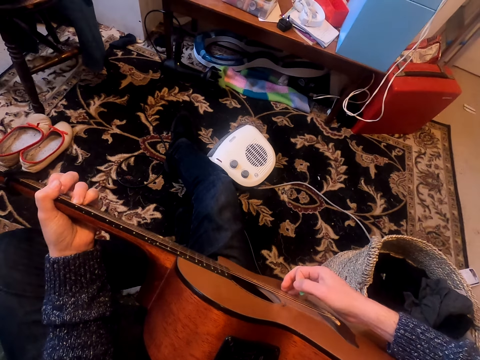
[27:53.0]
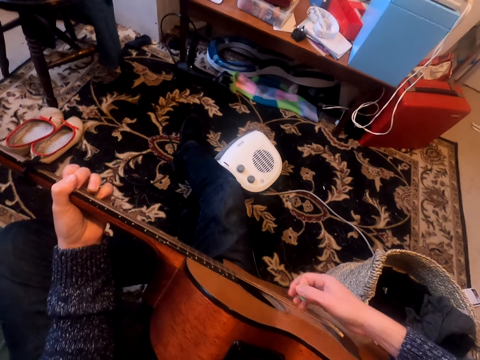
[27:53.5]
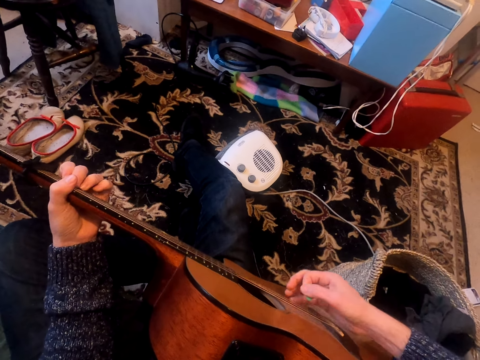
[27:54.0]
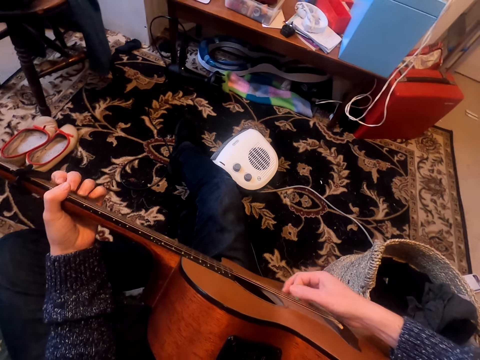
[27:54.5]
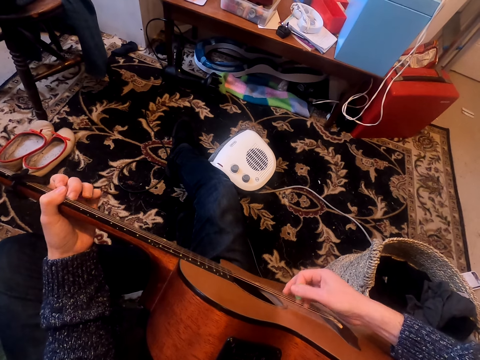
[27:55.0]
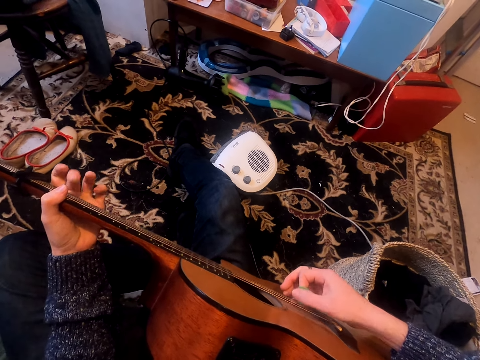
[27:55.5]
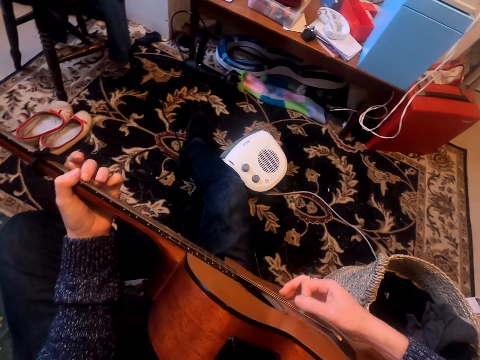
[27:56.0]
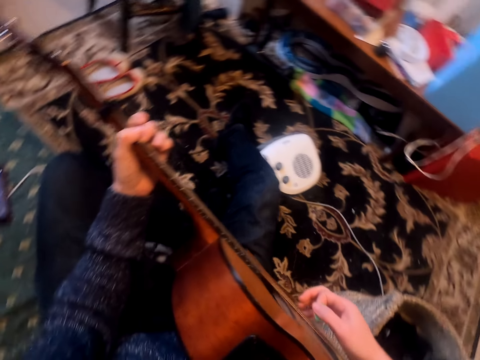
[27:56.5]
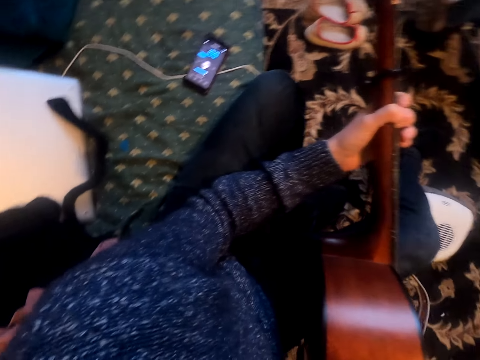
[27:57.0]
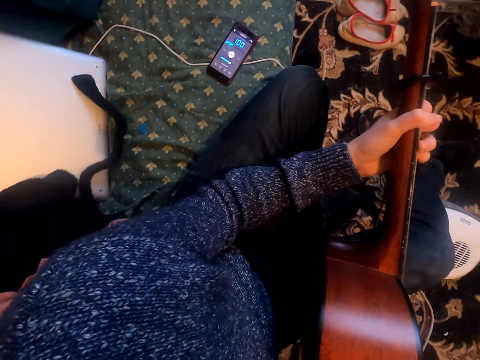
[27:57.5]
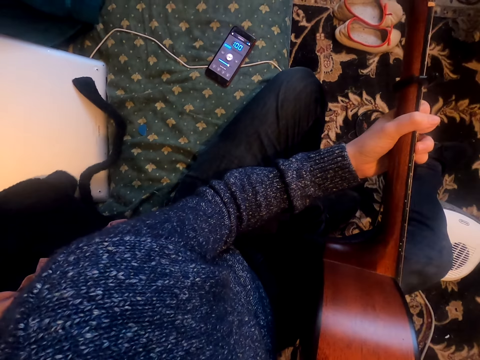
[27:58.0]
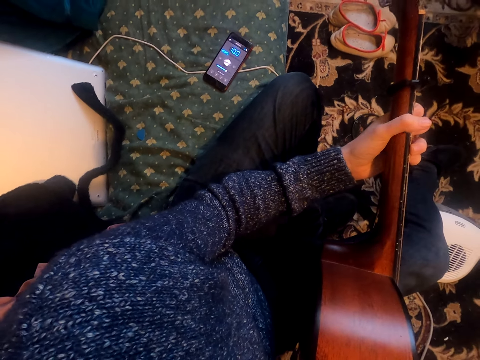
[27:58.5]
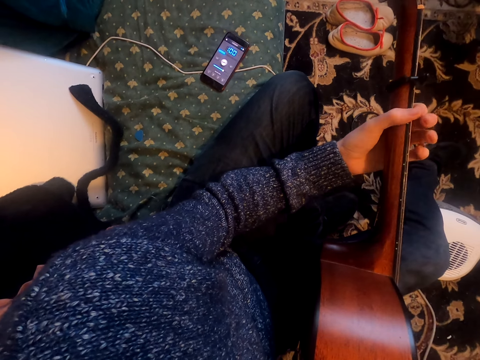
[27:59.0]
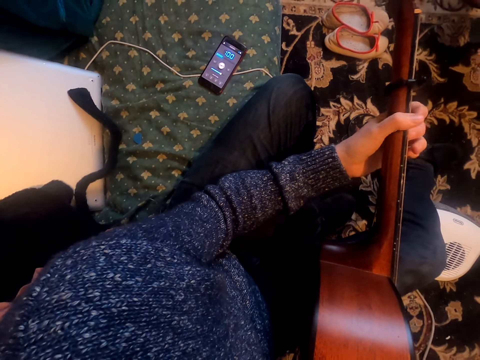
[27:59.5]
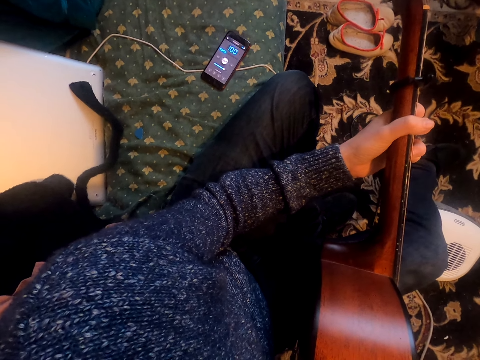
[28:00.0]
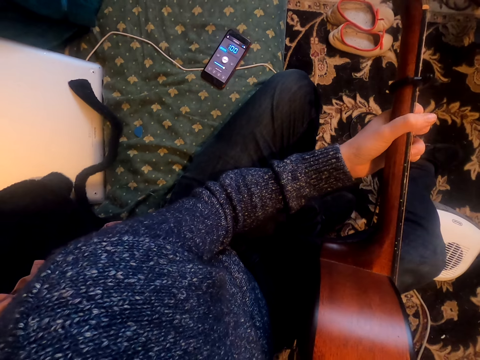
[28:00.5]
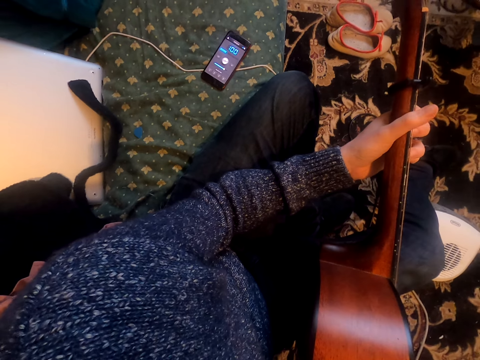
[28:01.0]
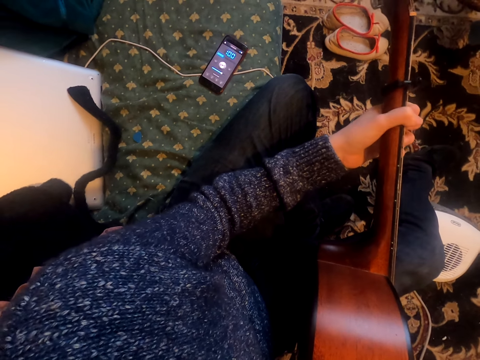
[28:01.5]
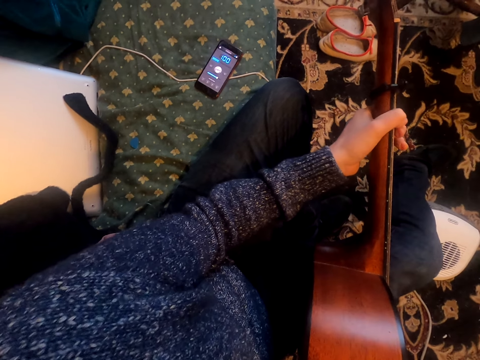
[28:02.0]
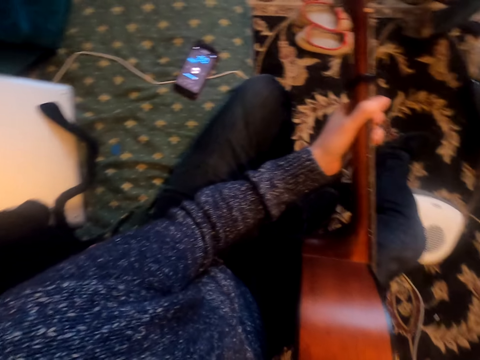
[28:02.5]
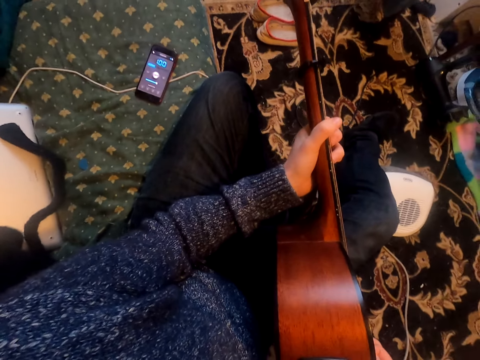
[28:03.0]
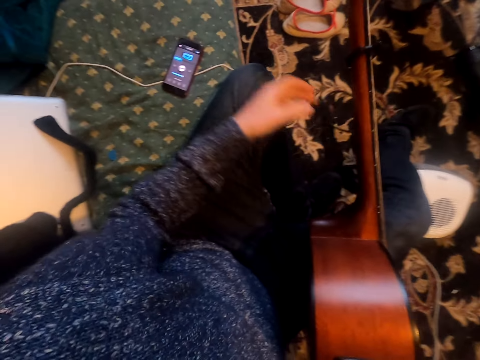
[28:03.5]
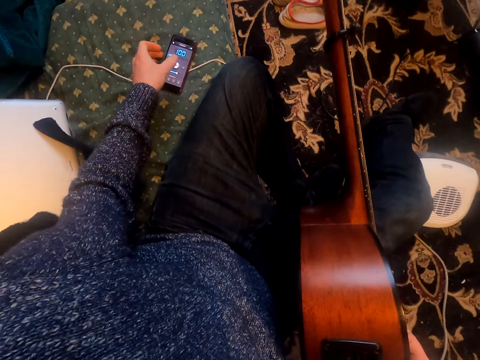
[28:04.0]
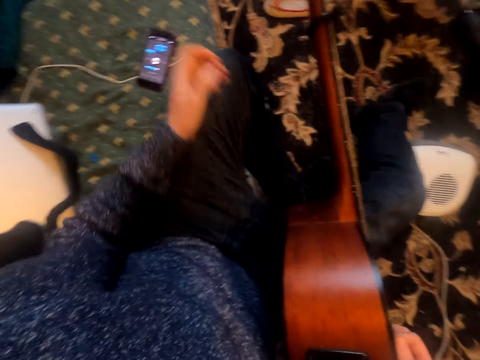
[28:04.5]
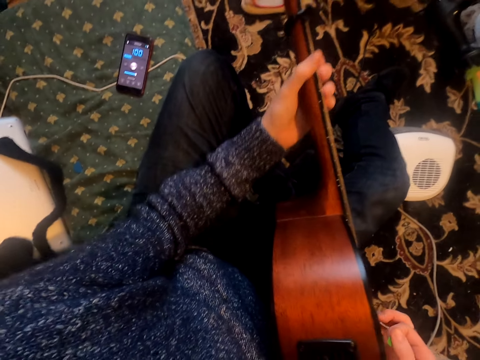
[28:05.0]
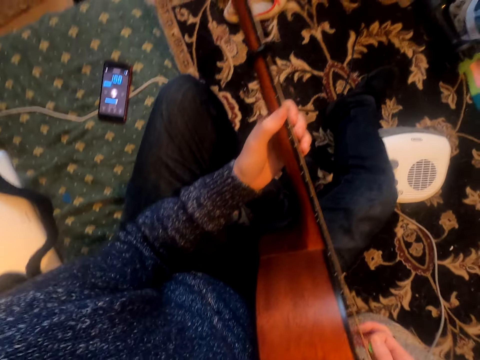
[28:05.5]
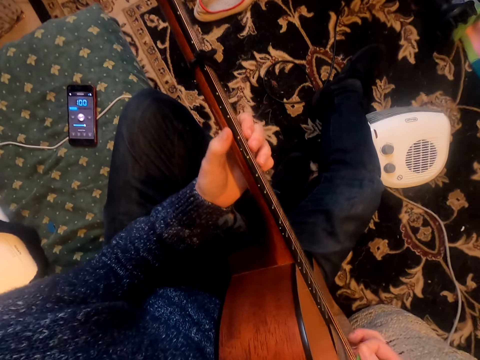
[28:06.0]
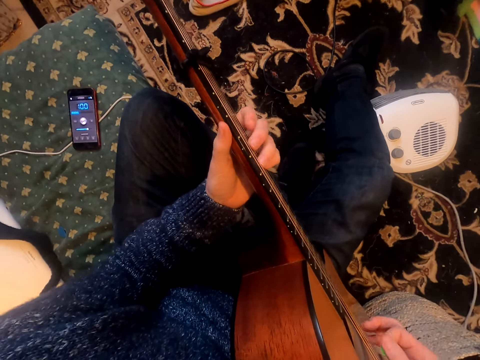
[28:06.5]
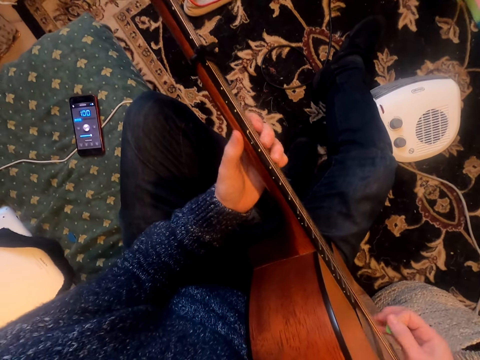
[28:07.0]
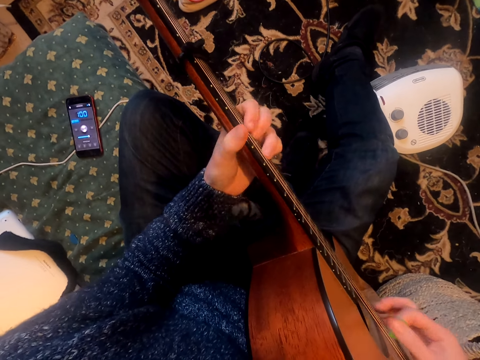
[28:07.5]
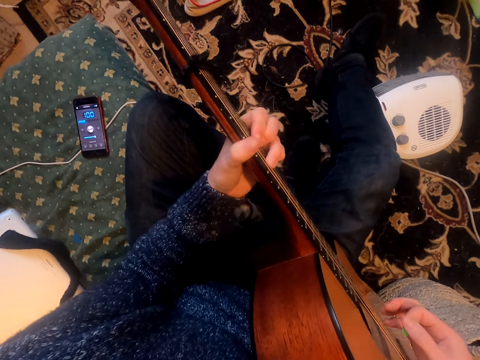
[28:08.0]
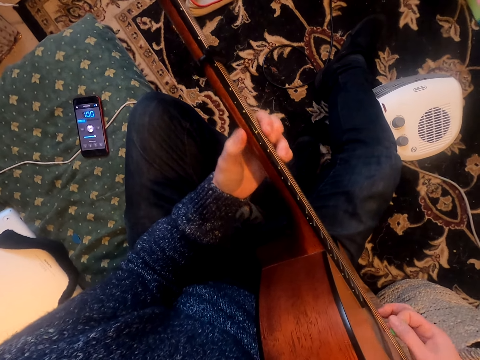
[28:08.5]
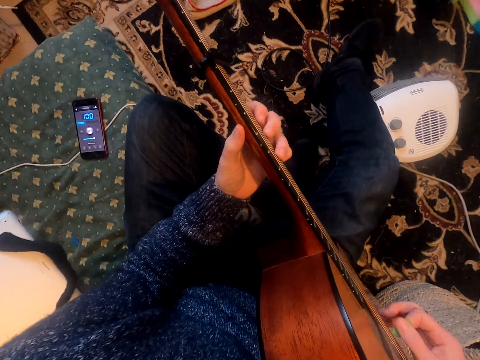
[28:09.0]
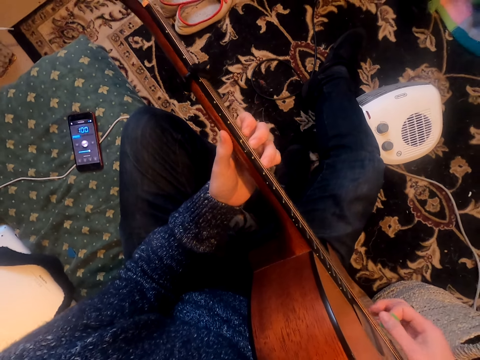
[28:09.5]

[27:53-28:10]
The camera wearer holds the guitar. They look at the phone. They touch the phone. They operate on the phone. They play the guitar.

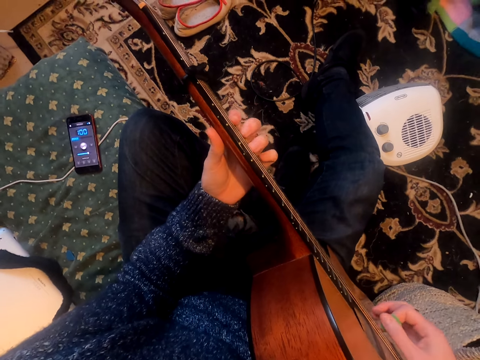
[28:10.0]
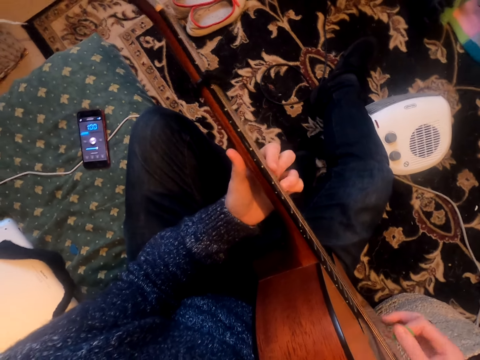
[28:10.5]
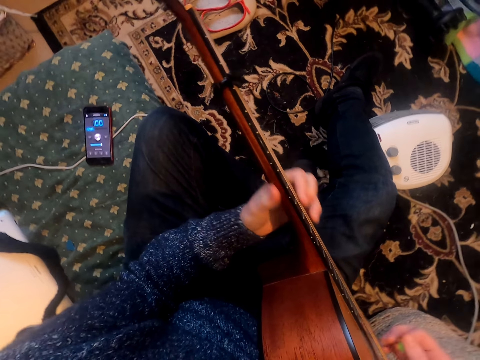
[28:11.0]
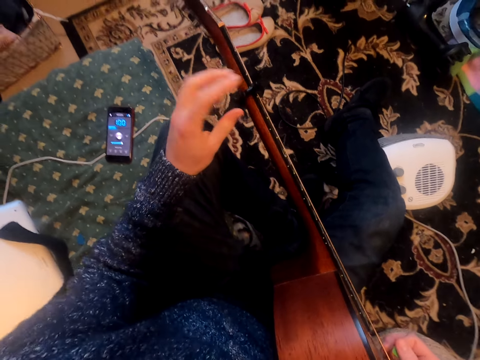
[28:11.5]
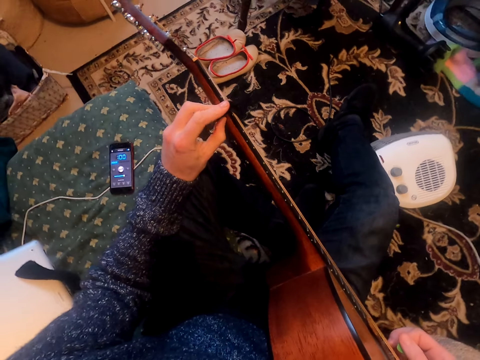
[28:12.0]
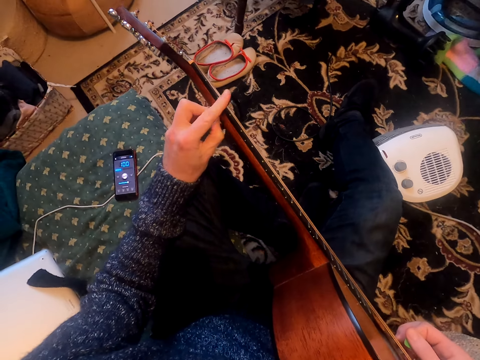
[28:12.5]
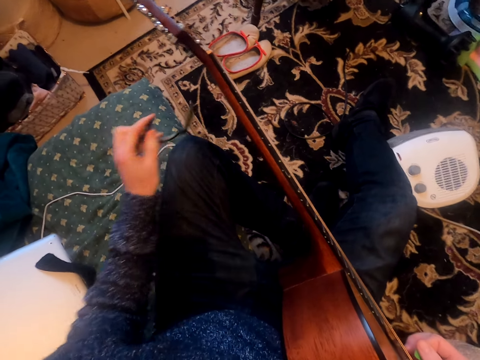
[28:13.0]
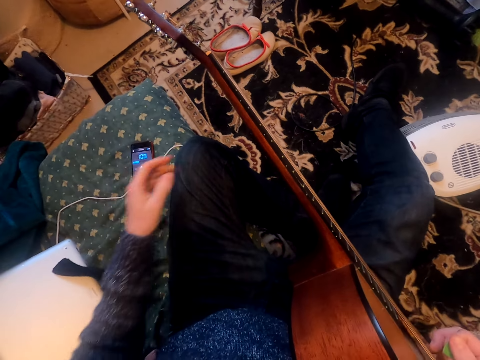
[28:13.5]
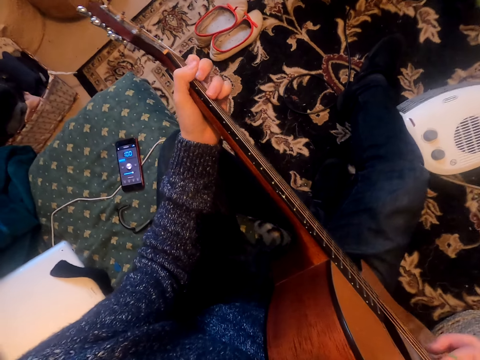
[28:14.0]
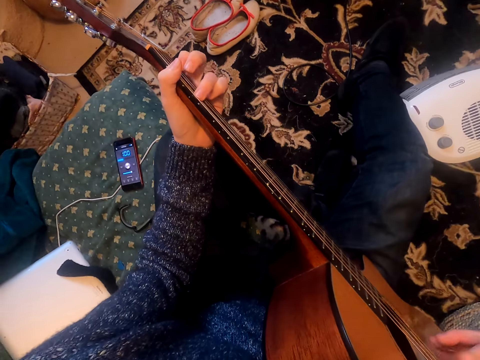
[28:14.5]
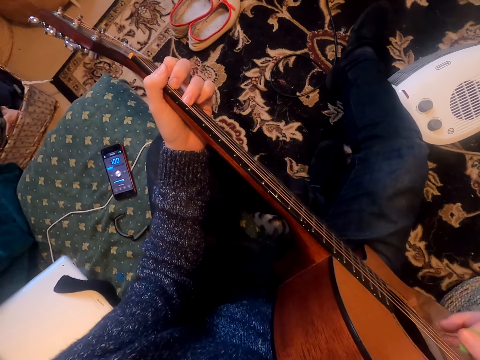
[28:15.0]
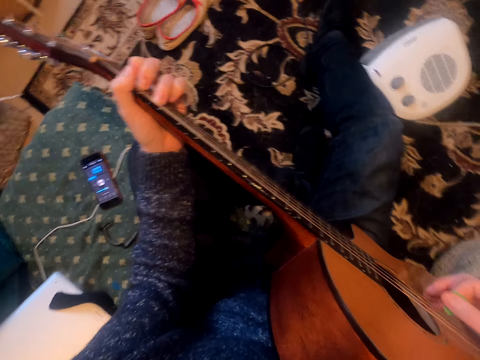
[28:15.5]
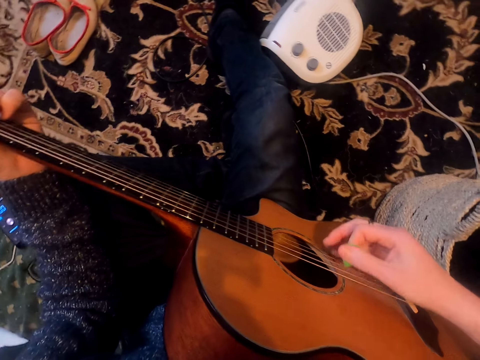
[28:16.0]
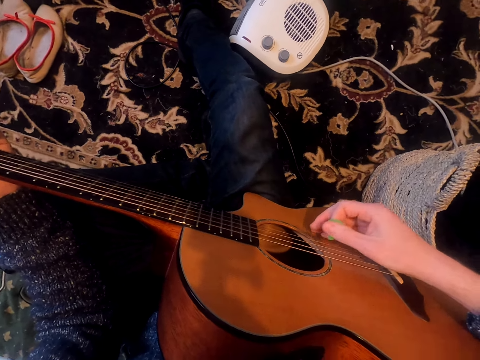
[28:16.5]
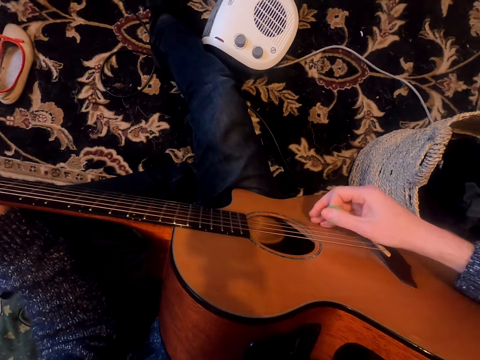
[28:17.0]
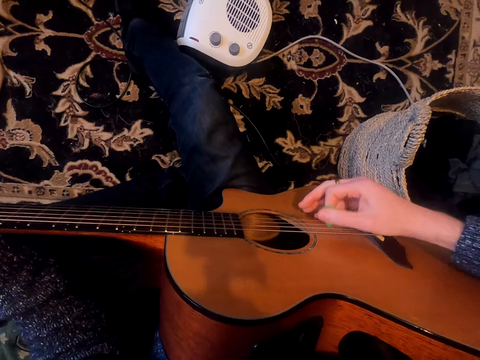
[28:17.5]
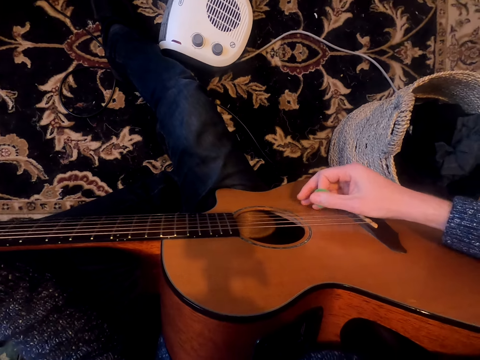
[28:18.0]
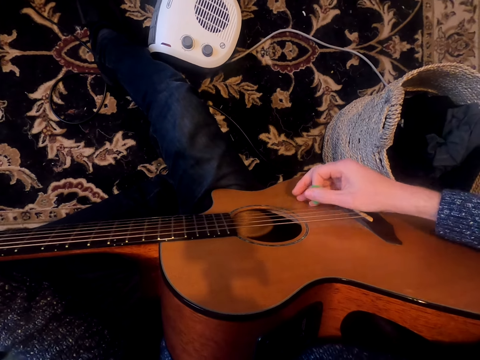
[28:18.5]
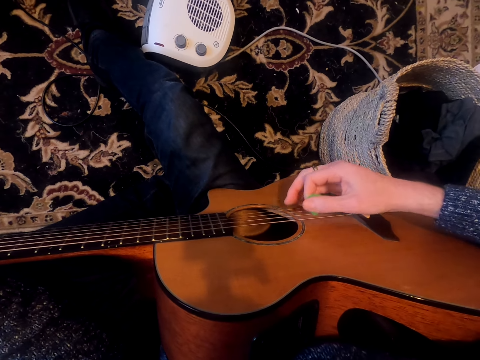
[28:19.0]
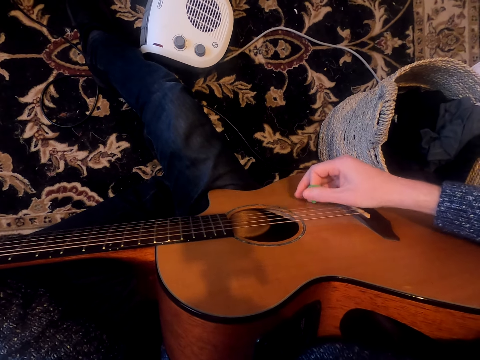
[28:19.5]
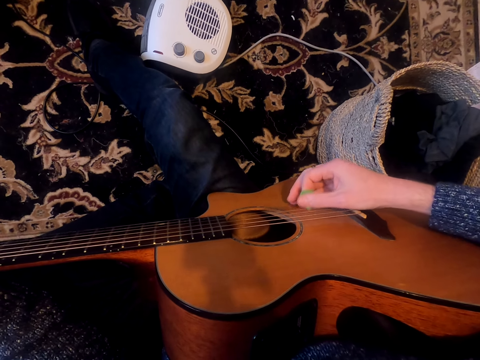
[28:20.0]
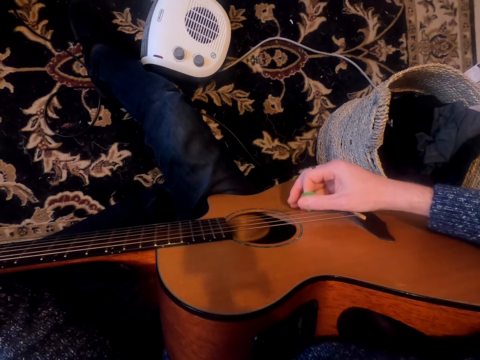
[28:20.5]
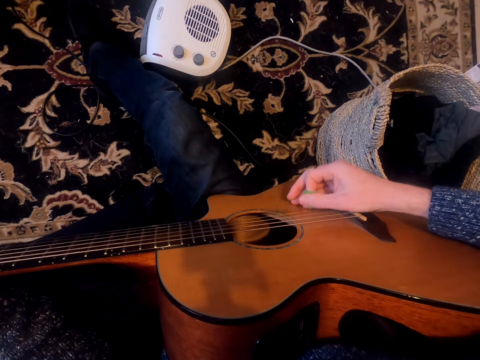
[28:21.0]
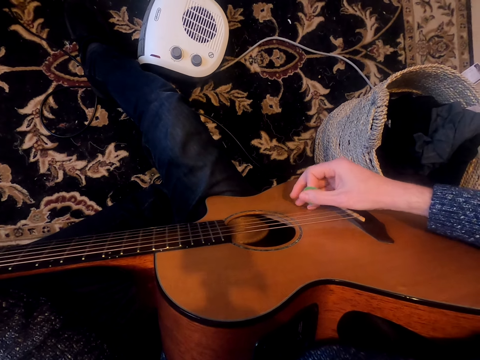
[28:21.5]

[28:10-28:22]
The camera wearer removes a clip from the guitar. They place the clip on the mattress. They hold the guitar. They play the guitar.
